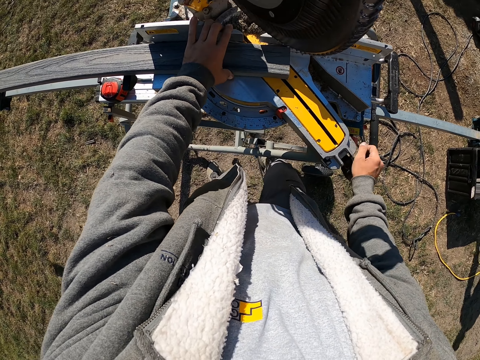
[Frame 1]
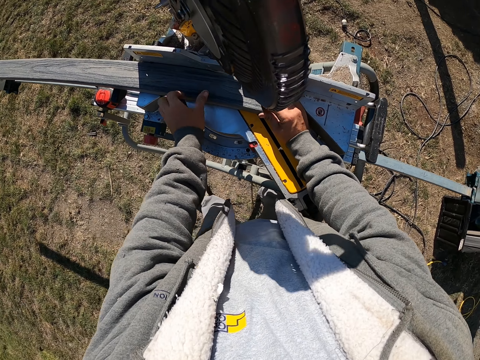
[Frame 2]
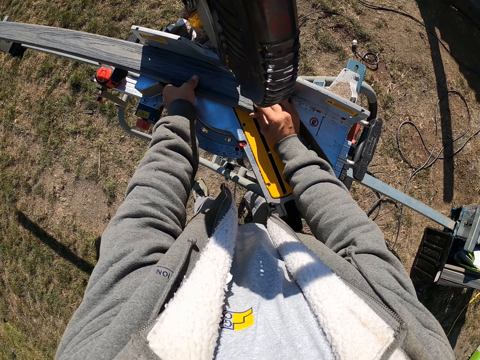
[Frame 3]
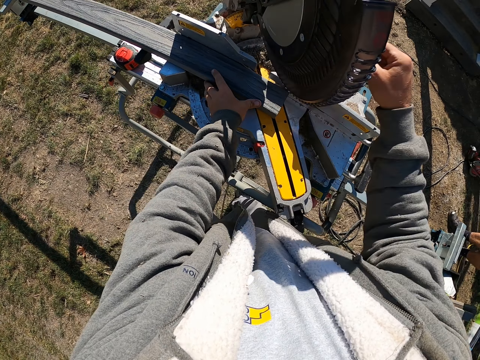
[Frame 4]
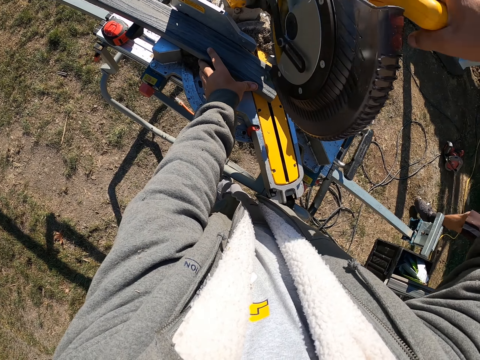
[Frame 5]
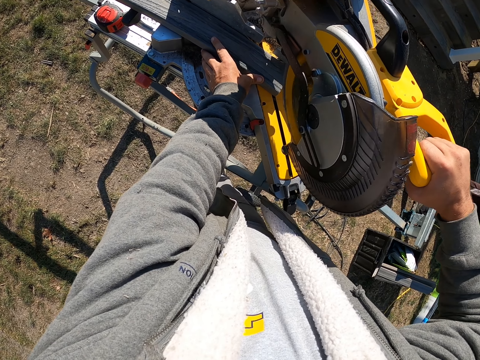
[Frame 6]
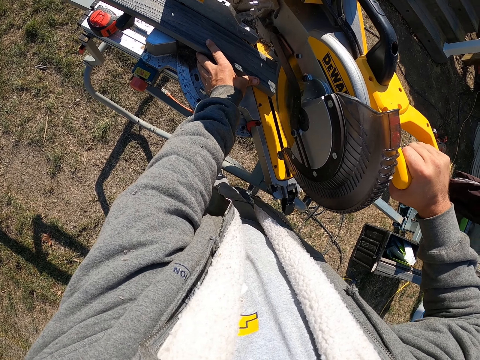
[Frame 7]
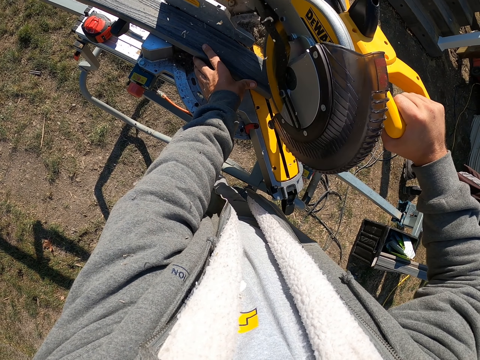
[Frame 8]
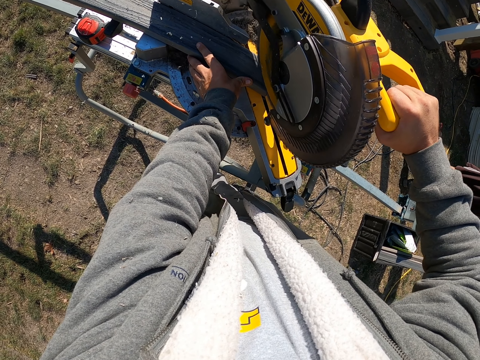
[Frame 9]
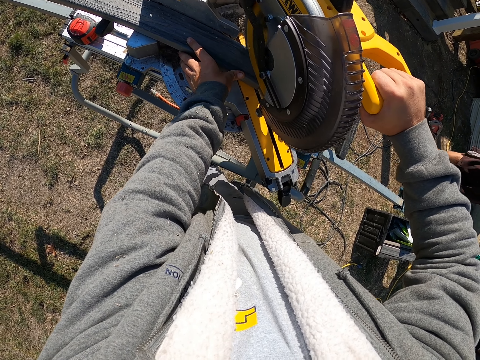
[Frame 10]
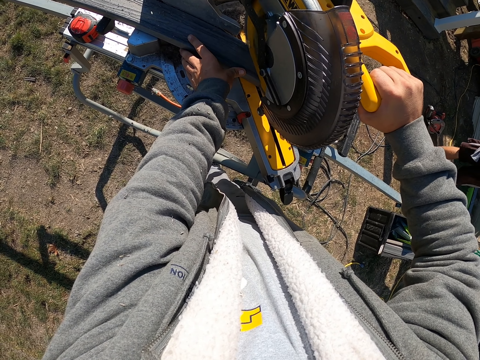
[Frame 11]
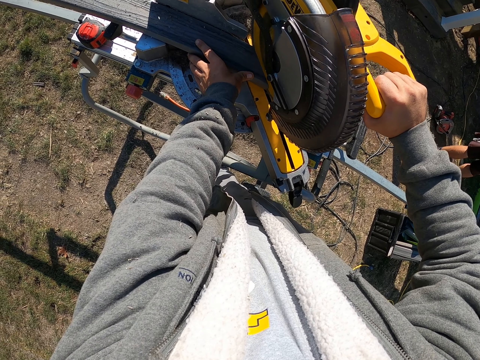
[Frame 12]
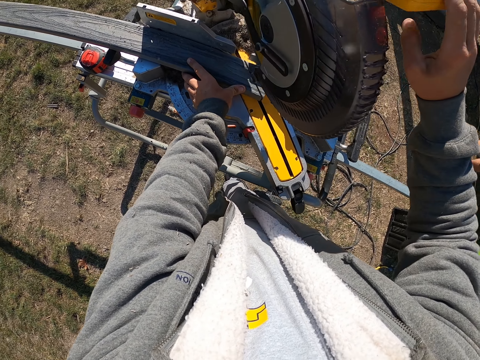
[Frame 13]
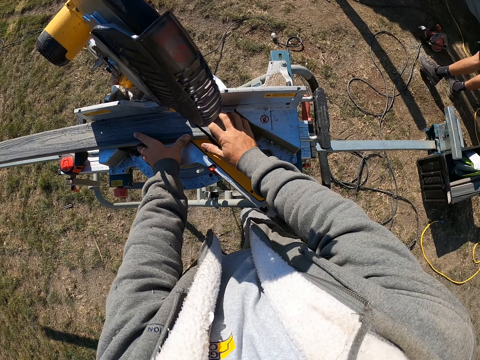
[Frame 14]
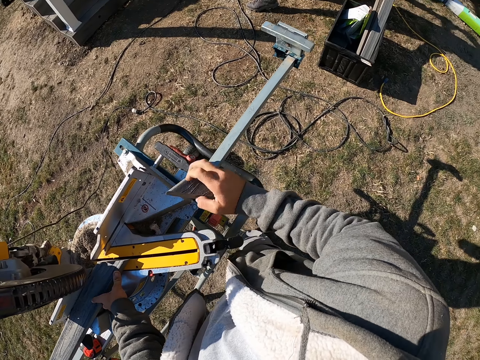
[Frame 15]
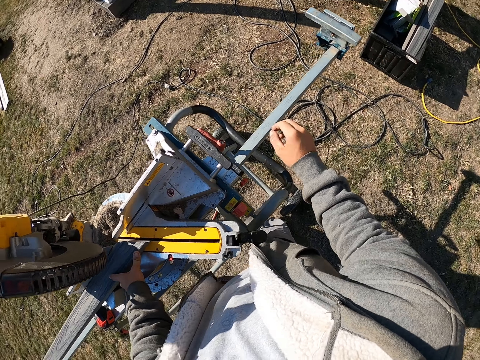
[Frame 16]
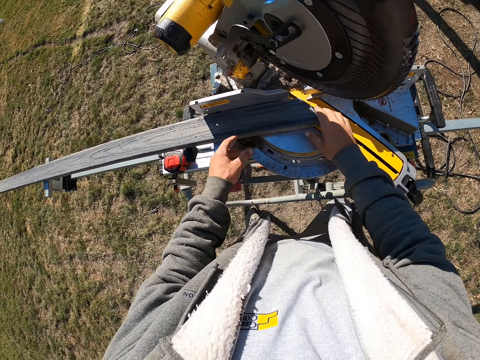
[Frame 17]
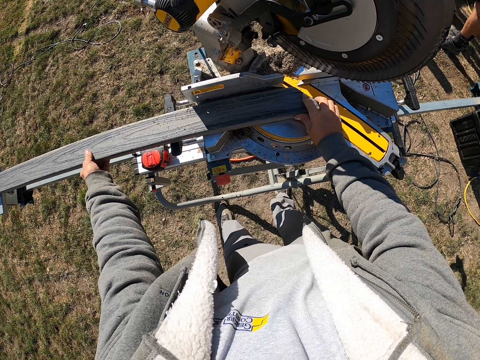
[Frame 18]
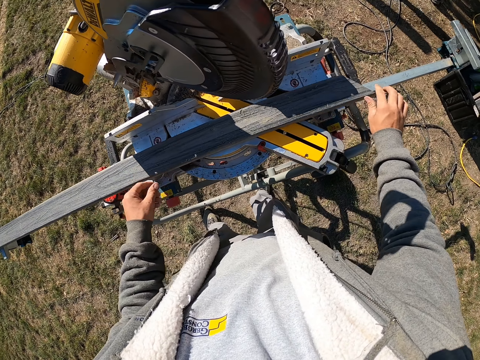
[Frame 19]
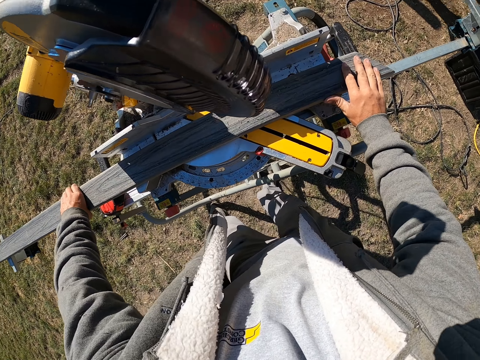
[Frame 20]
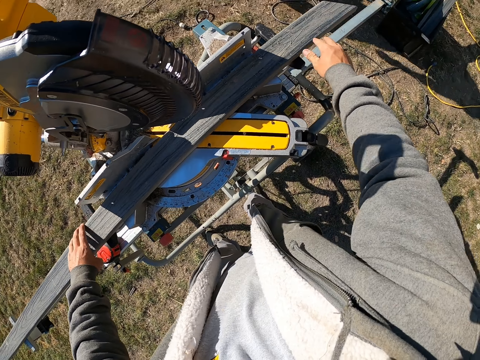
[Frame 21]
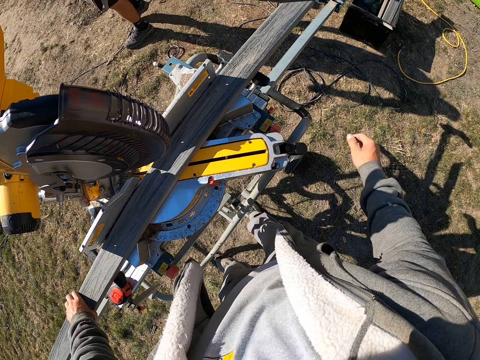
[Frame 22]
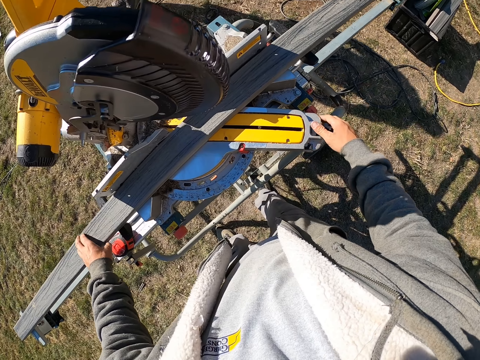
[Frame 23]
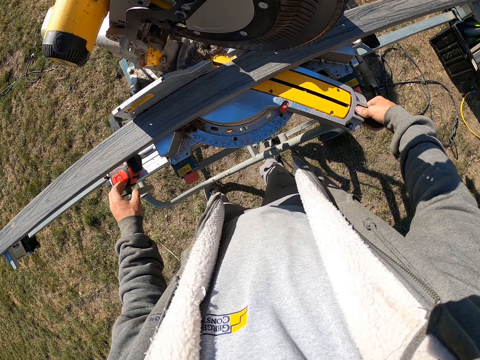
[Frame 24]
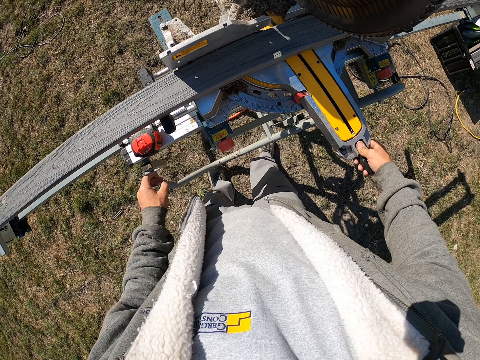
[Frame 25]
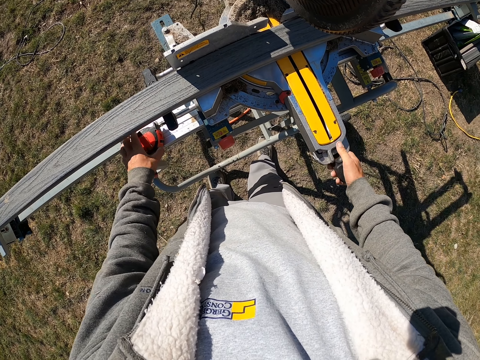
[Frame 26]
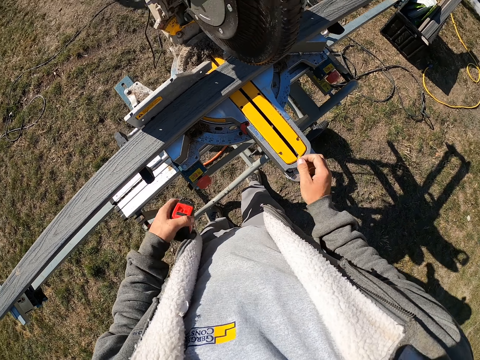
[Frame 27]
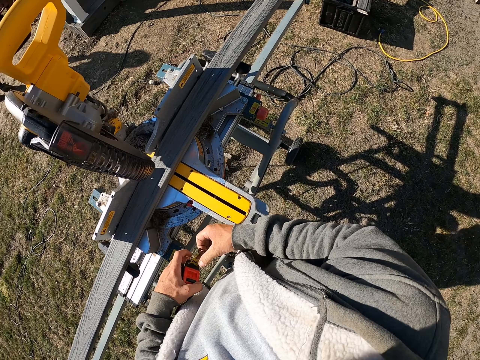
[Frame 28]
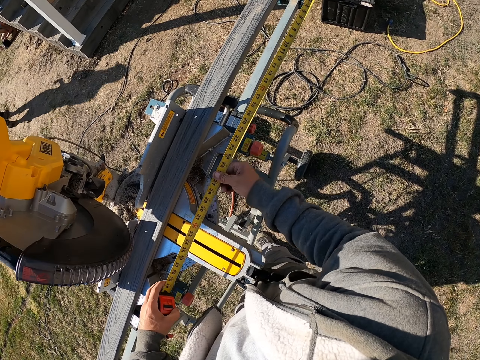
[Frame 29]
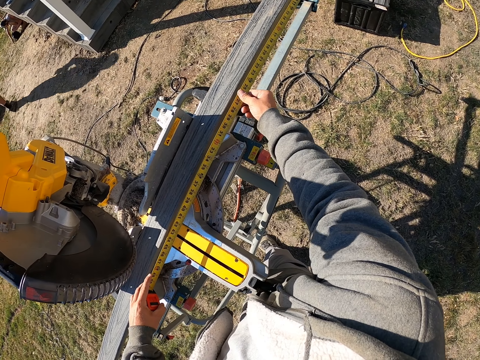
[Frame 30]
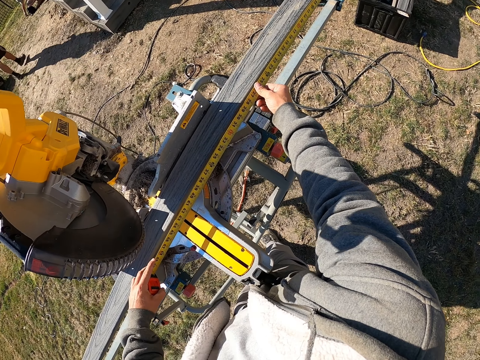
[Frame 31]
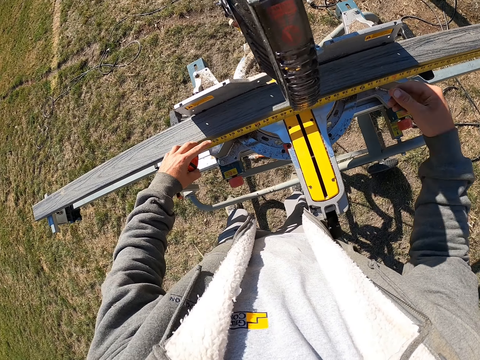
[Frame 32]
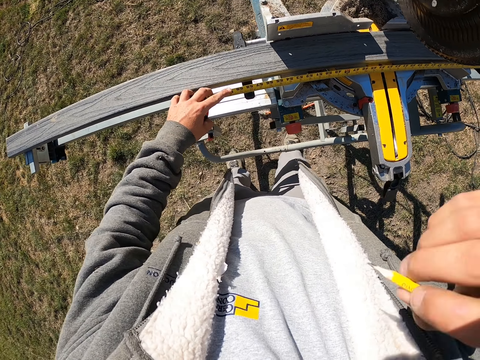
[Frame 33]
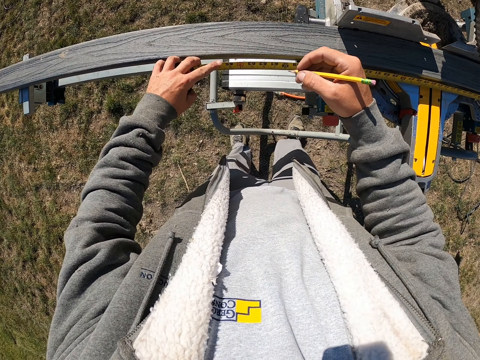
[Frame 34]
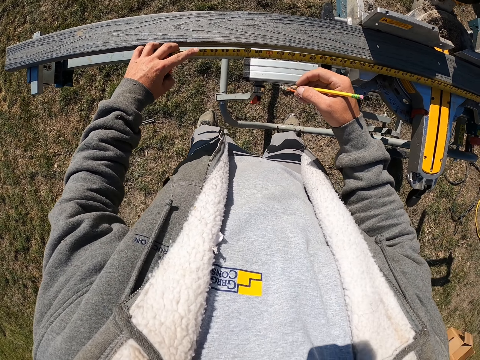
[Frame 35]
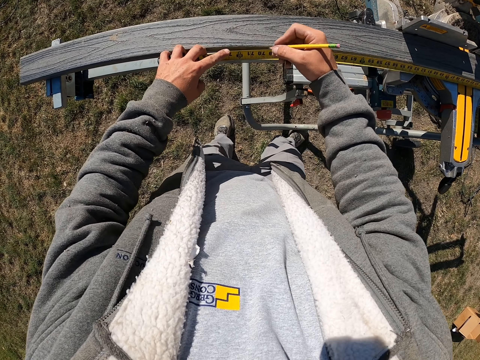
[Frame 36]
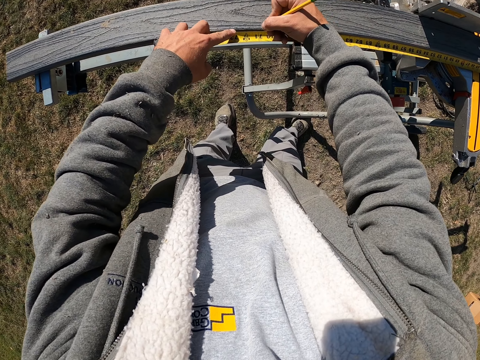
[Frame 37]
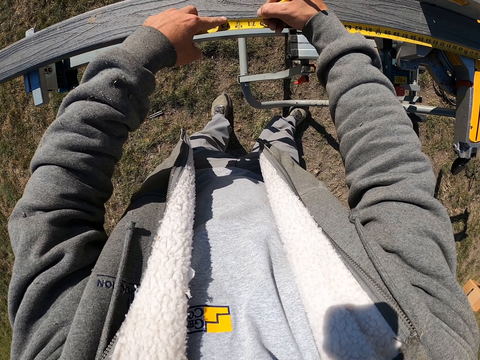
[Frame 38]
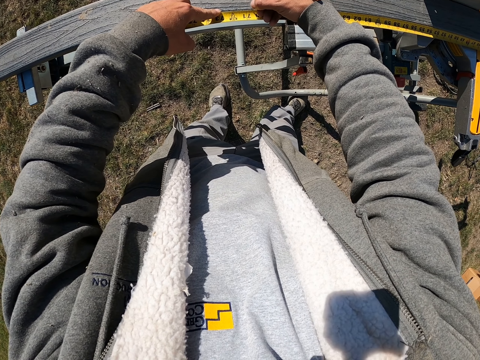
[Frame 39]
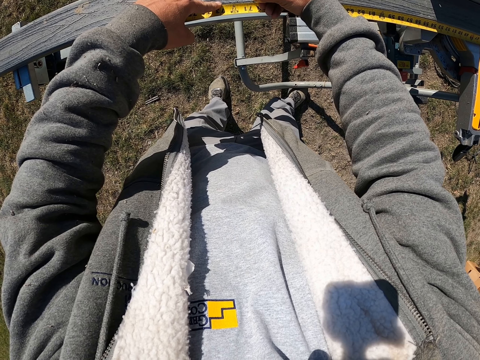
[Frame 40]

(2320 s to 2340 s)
The camera wearer touches the wood, presses the machine on the wood, and cuts the wood. They pick the piece of wood. They look around. They throw the piece of wood in the bin. They touch the wood. They move the wood. They adjust the machine. They move the table saw machine. They pick up the tape measure. They measure the wood. They lift the hand up. They pick up the pencil. They put a mark on the wood.
